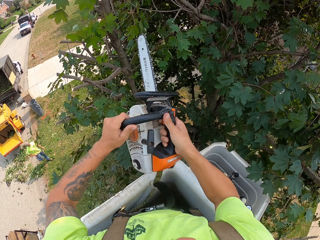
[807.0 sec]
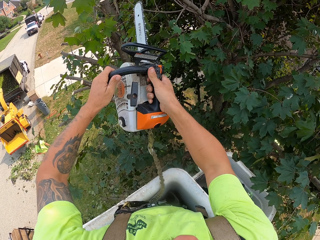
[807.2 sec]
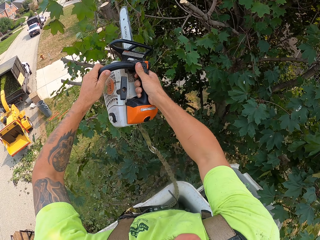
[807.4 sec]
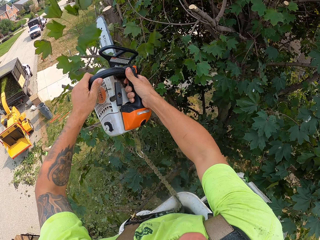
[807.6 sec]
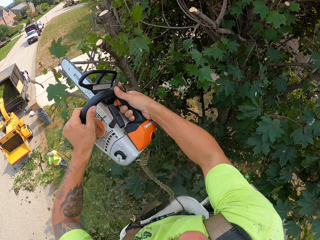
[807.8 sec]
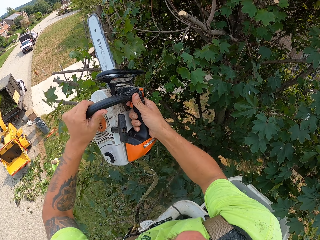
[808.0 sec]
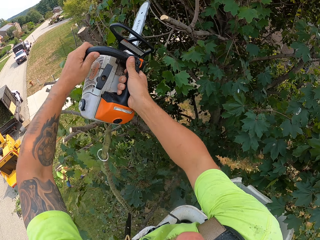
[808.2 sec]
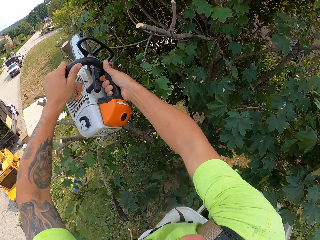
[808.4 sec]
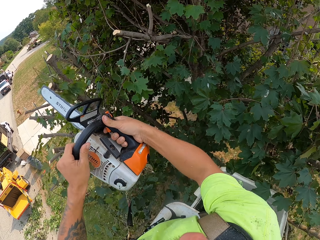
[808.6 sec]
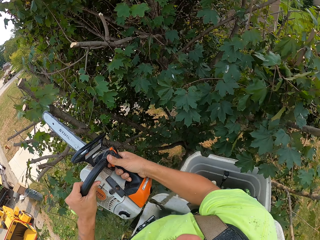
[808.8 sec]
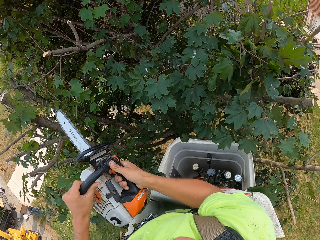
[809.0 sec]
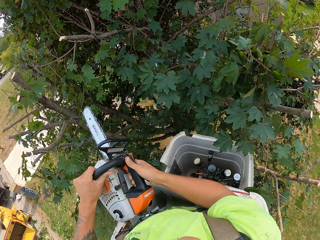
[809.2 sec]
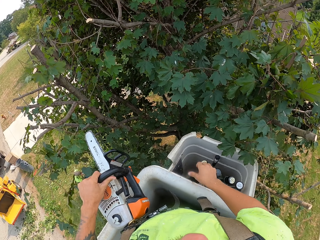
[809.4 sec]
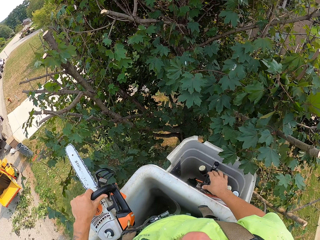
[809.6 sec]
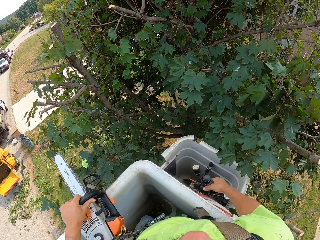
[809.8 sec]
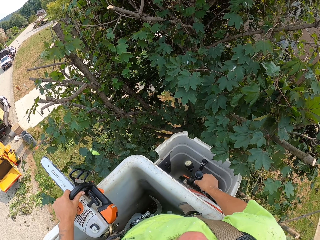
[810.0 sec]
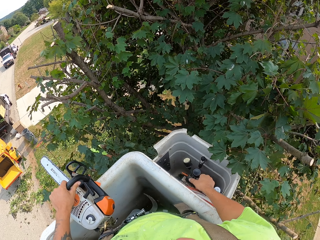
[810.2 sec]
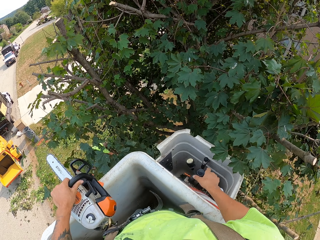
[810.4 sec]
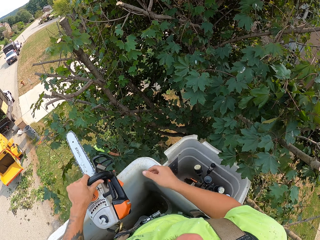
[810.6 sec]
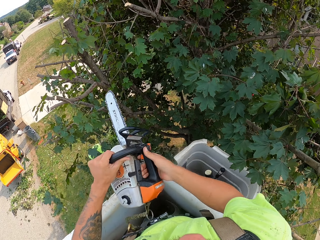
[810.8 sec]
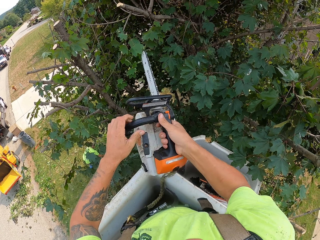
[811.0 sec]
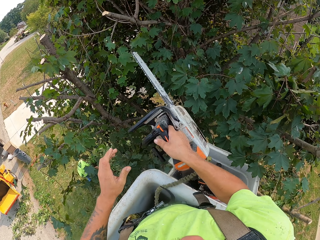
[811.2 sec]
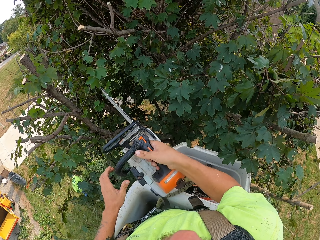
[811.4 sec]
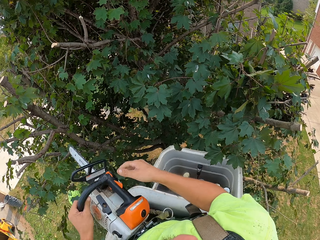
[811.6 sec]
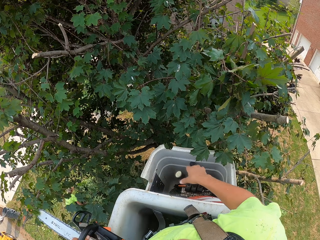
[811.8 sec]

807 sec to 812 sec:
The camera wearer cuts the tree branch with the chain saw. They control the bucket lift.

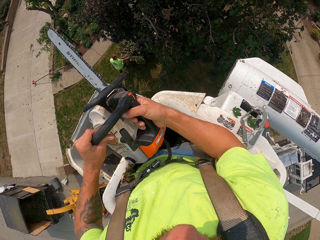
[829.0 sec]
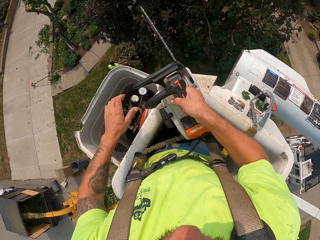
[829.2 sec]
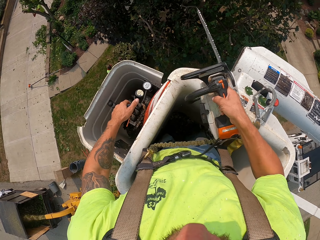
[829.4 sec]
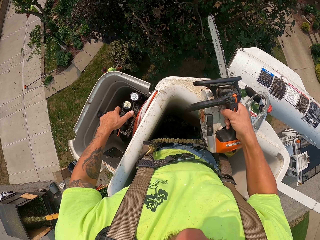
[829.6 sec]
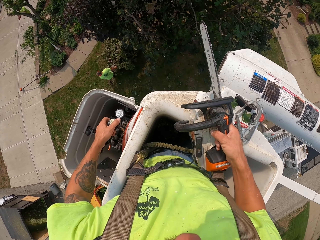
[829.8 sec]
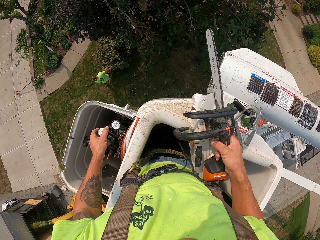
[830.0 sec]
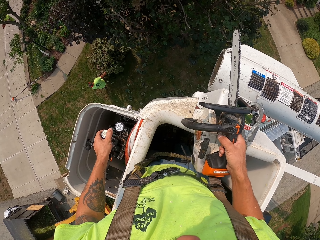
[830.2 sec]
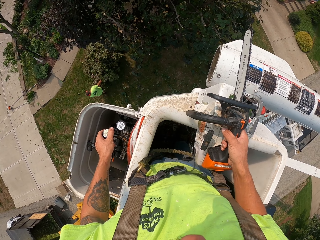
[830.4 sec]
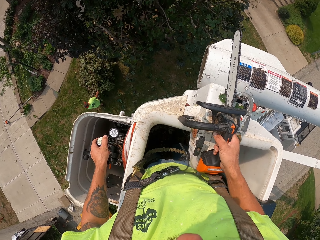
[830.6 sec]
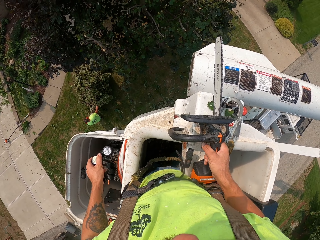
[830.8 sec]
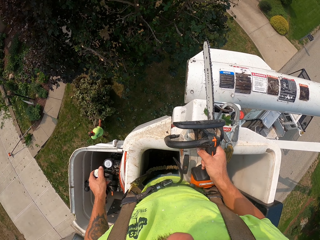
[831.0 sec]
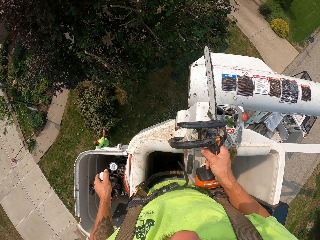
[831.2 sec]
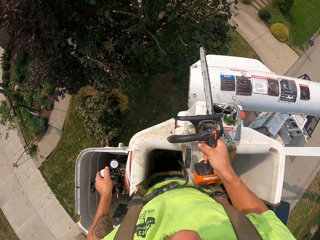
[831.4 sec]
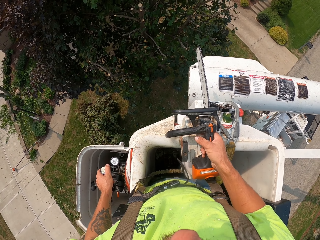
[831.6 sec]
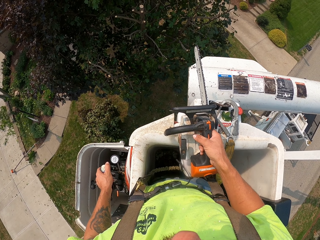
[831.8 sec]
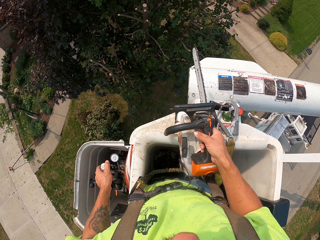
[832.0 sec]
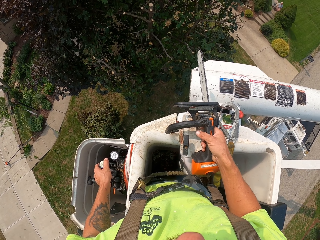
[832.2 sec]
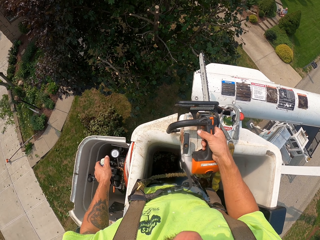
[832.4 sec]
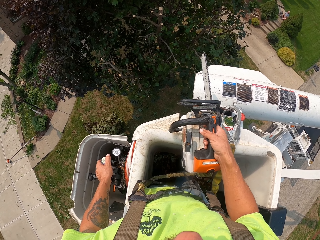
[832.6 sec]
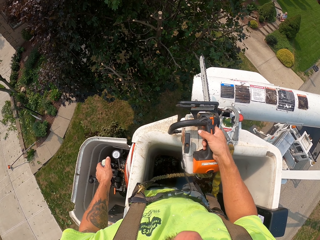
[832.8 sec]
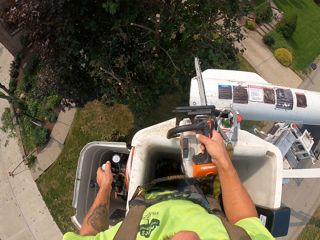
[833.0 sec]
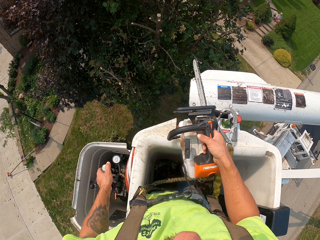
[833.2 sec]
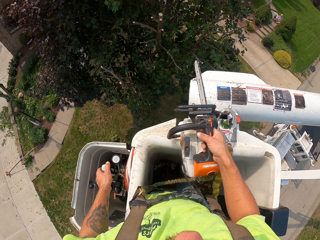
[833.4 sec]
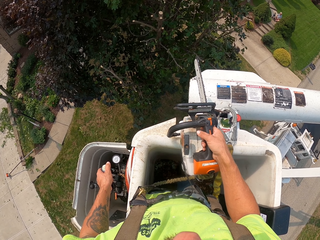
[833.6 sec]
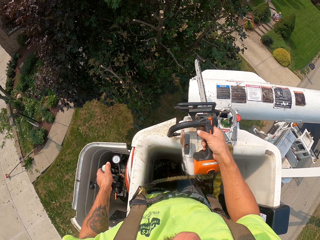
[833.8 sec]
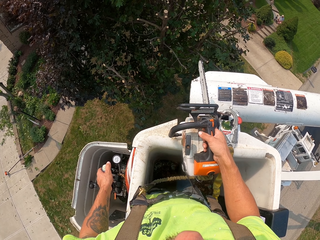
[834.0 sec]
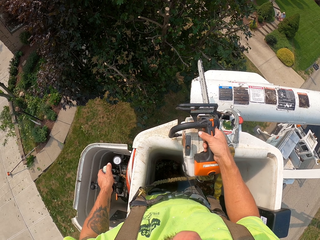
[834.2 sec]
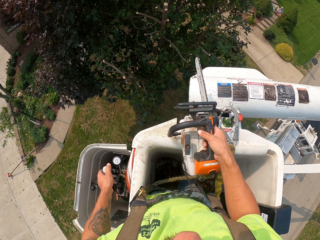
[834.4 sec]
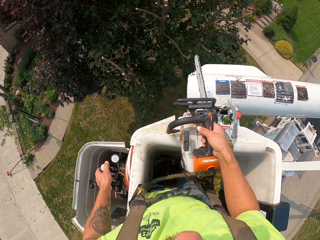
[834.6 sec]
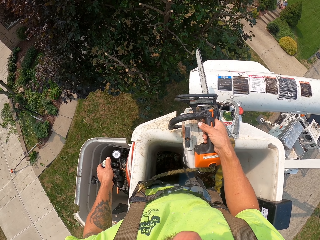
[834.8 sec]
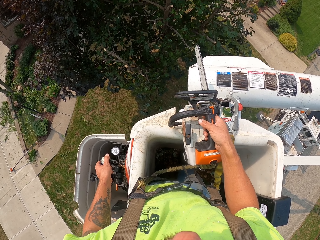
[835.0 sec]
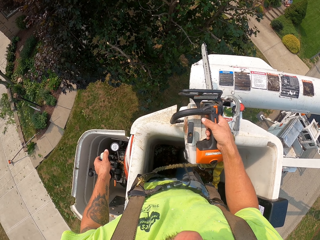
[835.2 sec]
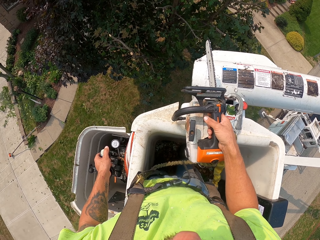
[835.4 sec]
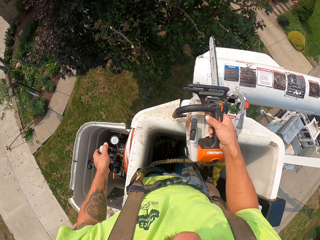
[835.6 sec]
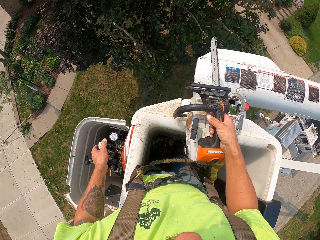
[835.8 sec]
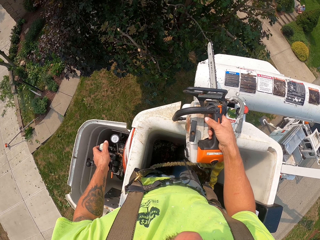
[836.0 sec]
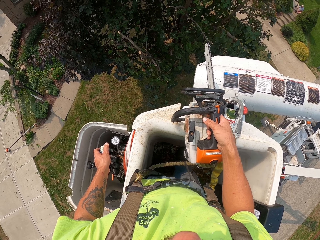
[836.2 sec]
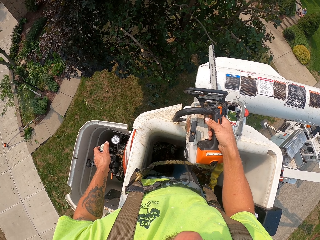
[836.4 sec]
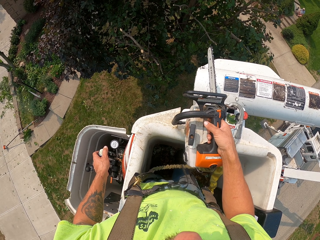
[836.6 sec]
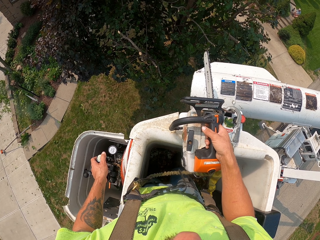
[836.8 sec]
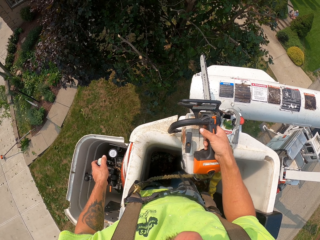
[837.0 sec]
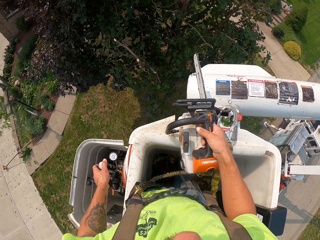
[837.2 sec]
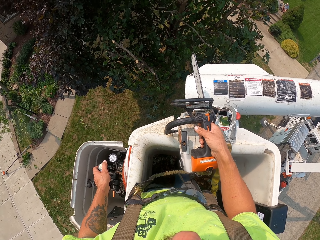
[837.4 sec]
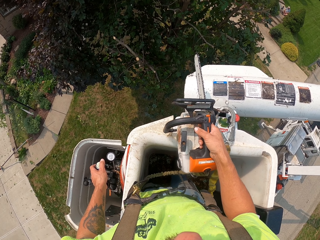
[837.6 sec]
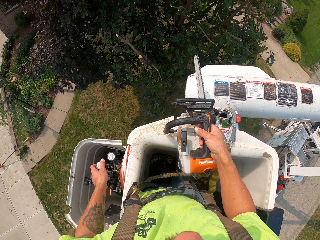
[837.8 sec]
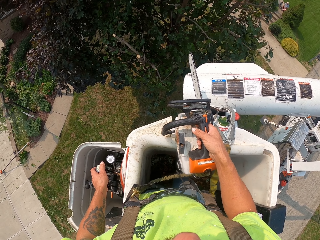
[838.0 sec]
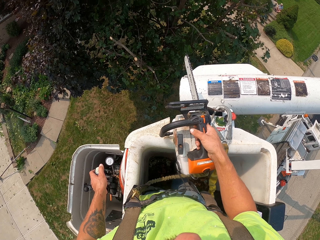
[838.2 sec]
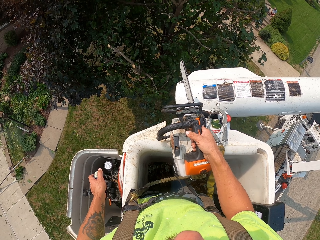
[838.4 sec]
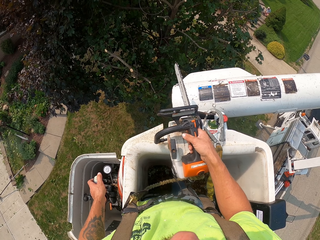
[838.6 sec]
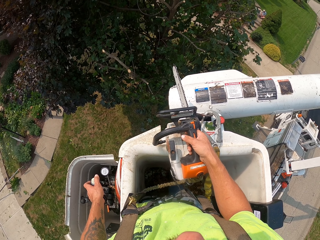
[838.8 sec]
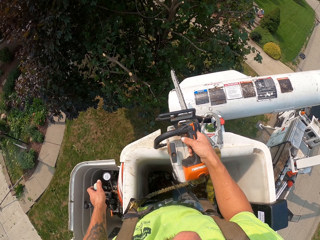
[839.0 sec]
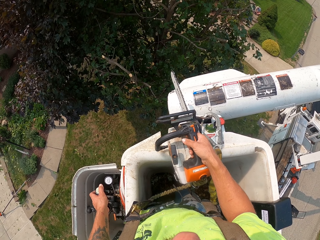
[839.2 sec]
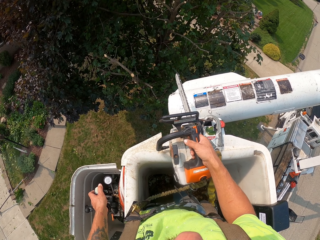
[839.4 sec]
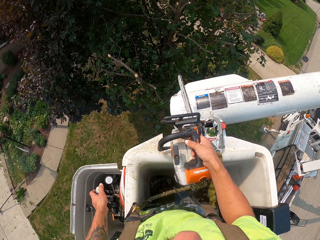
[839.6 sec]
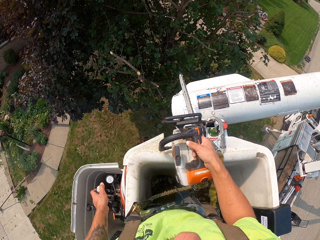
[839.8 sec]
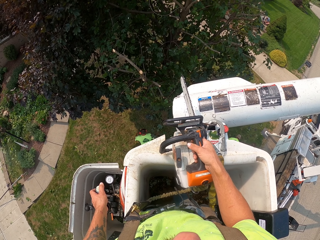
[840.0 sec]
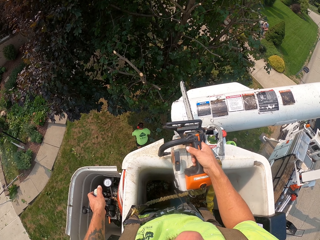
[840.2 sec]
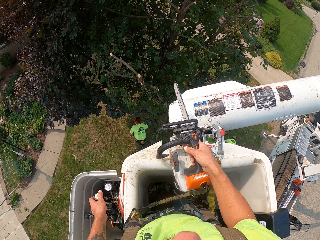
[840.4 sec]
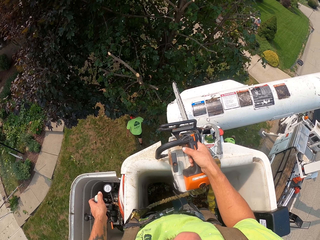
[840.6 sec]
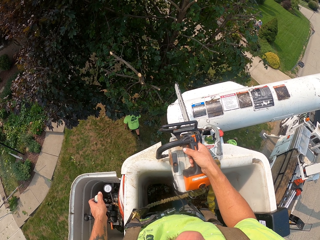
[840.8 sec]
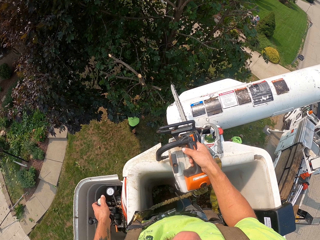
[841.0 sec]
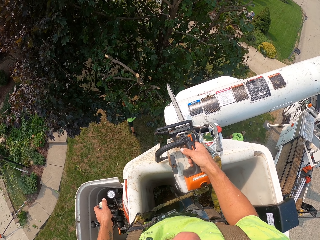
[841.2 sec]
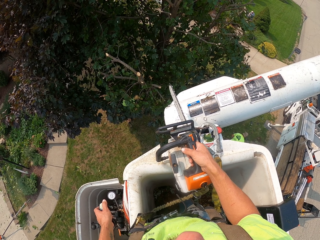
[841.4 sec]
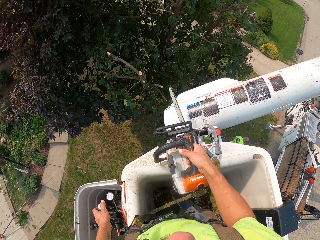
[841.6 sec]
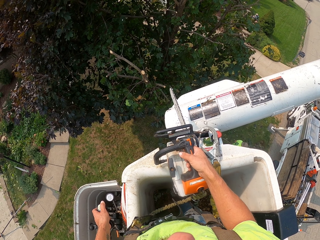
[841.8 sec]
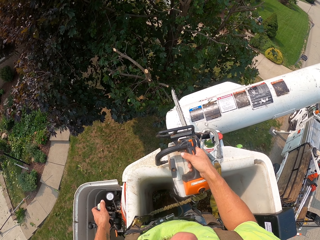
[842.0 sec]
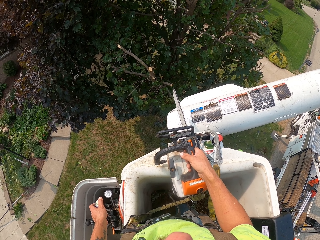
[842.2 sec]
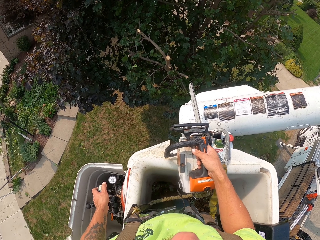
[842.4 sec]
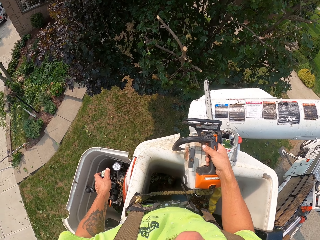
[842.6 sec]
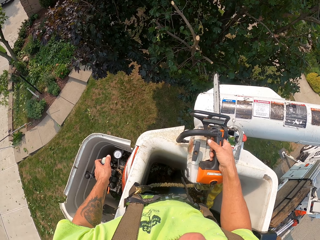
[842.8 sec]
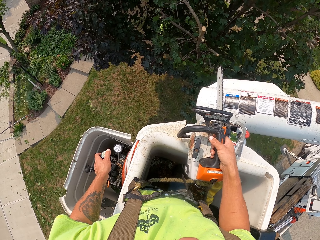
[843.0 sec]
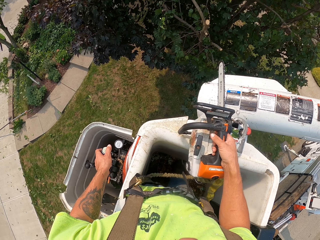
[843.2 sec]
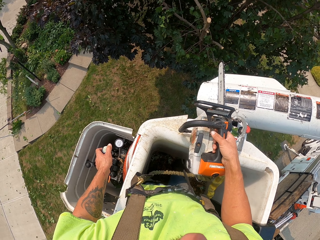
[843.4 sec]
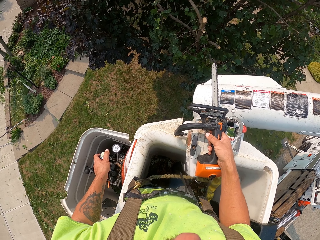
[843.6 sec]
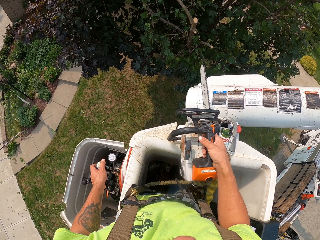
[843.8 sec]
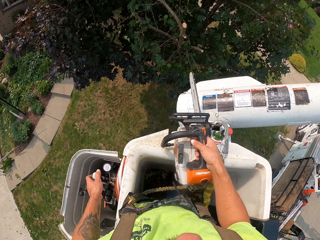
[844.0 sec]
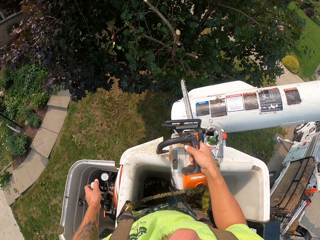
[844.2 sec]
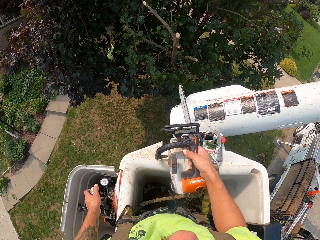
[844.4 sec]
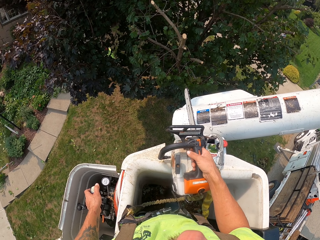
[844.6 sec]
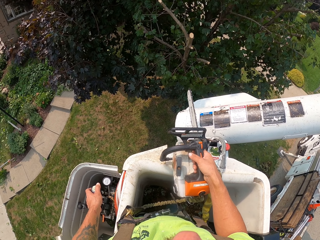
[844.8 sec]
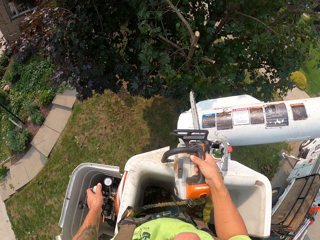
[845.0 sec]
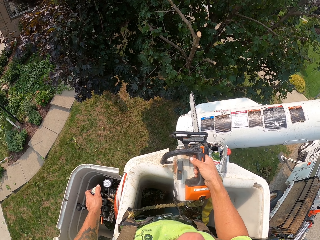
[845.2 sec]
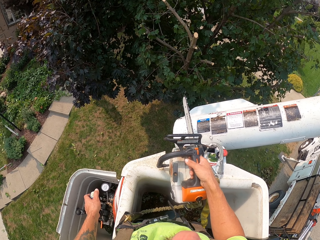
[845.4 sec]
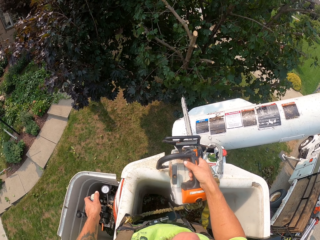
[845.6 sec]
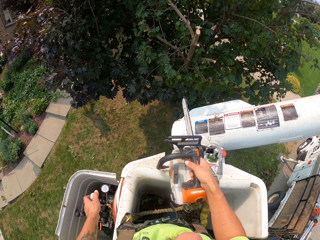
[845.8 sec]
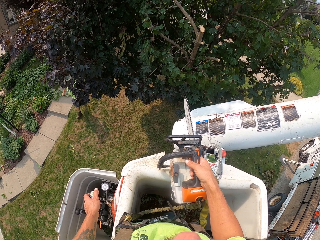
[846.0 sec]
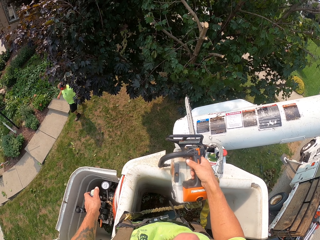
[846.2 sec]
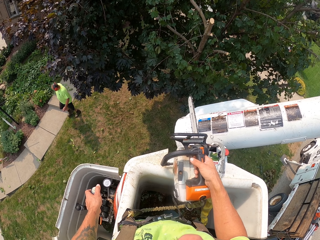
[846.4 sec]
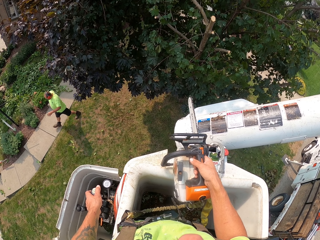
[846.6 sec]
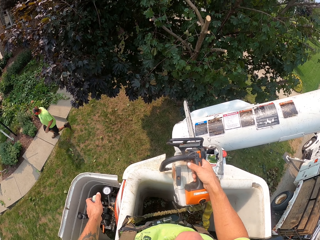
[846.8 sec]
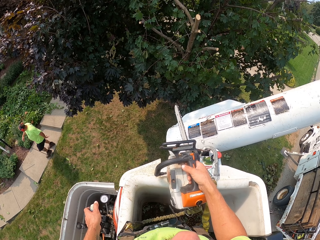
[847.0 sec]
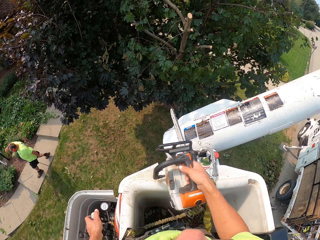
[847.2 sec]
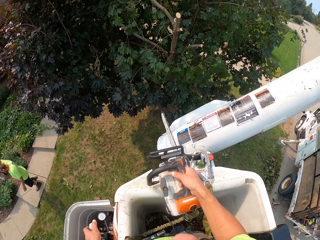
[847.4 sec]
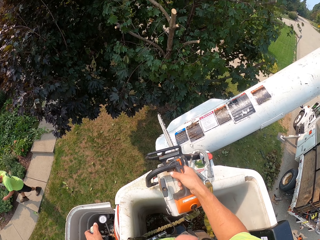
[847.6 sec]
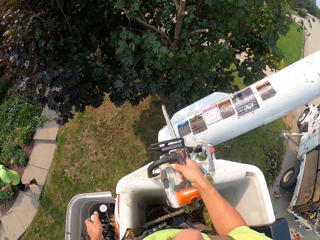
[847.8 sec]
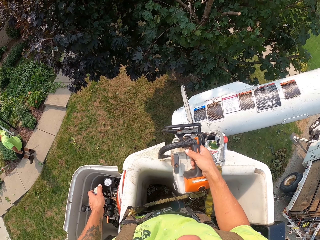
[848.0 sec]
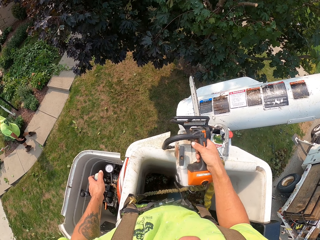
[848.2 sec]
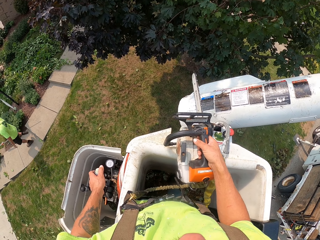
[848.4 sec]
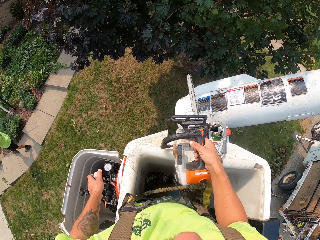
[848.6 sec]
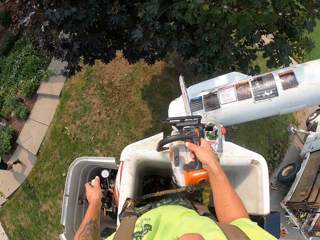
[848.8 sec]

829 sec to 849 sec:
The camera wearer passes the chainsaw to his right hand. A man pulls the branch. The camera wearer drops the chainsaw on the boom lift with his right hand. He operates the hydraulic control with his left hand. He lowers the lifting equipment. Another man moves around. The first man moves around.
